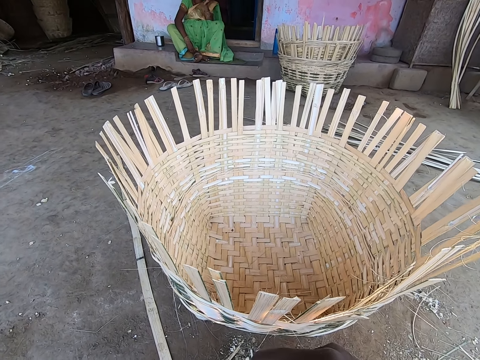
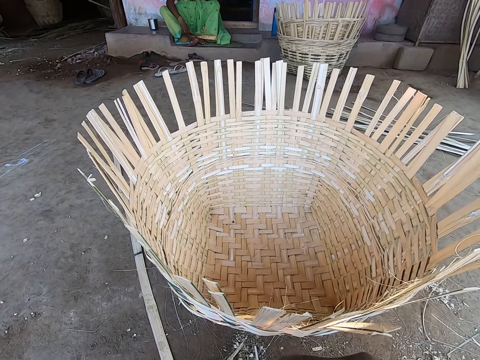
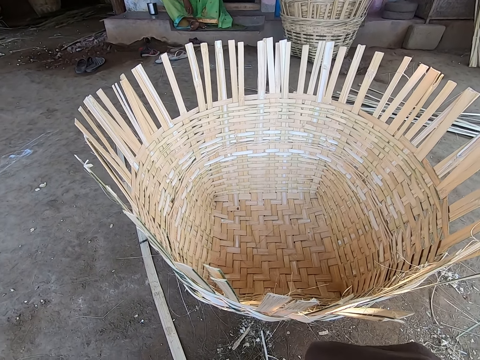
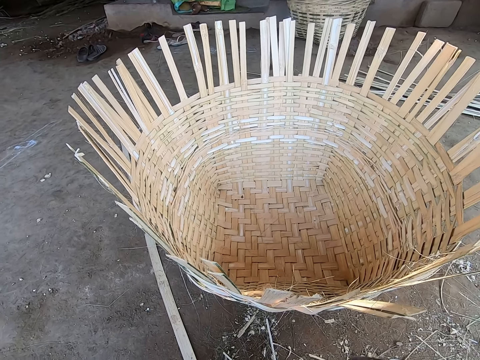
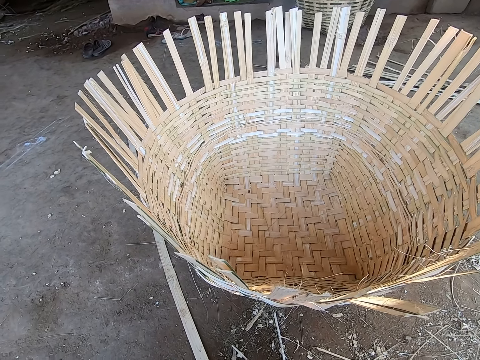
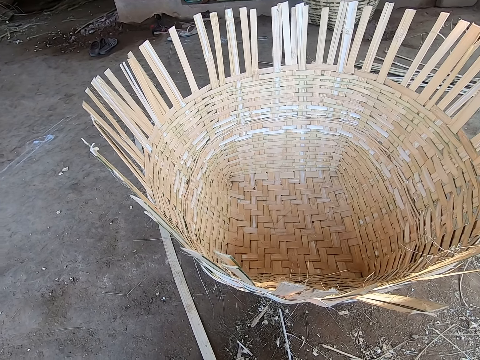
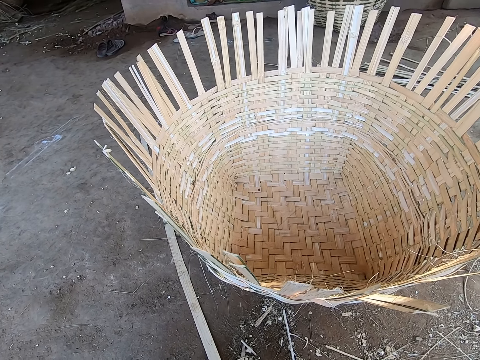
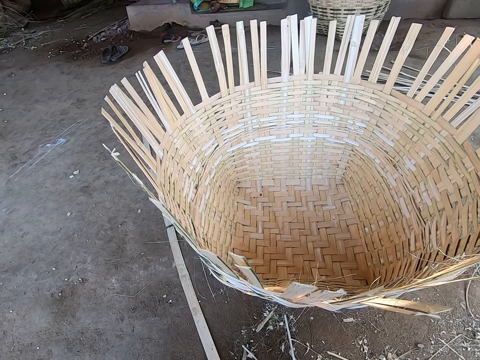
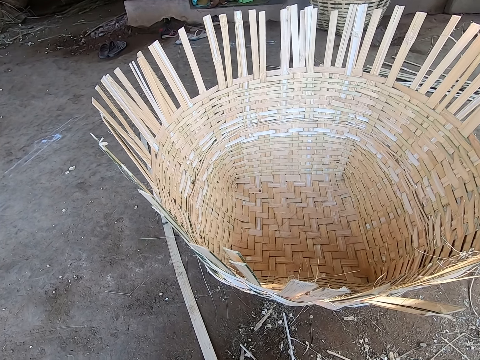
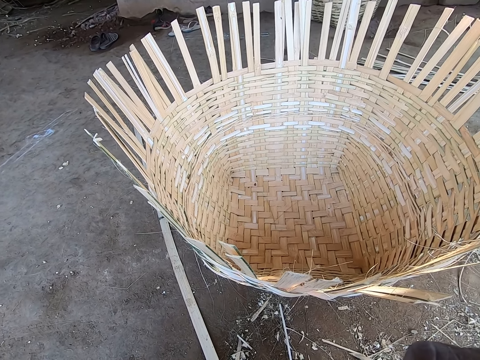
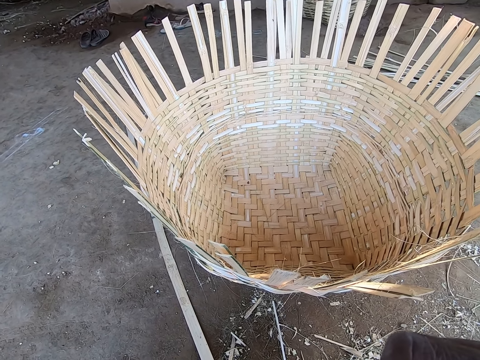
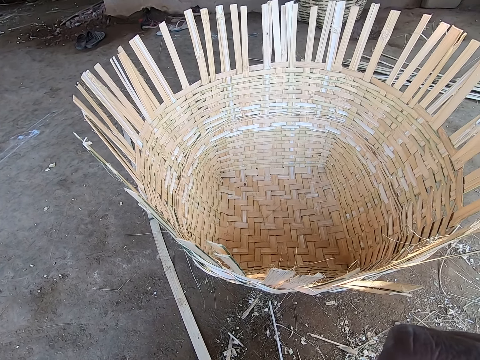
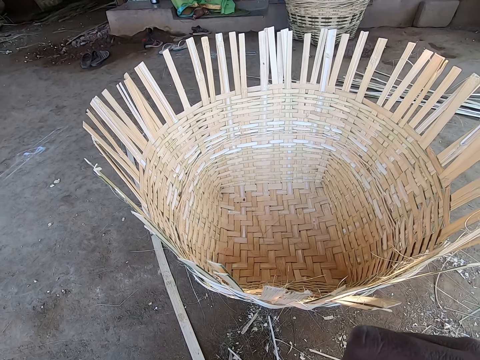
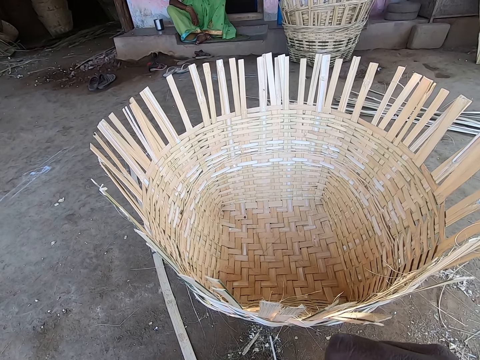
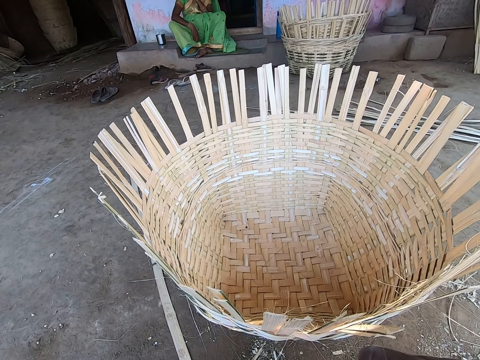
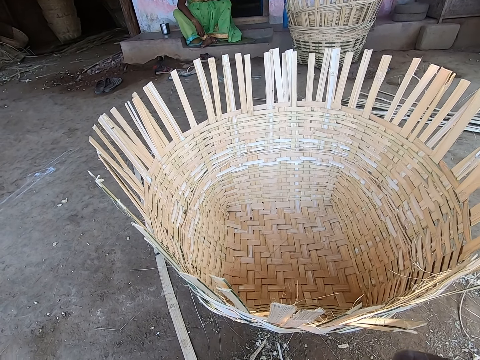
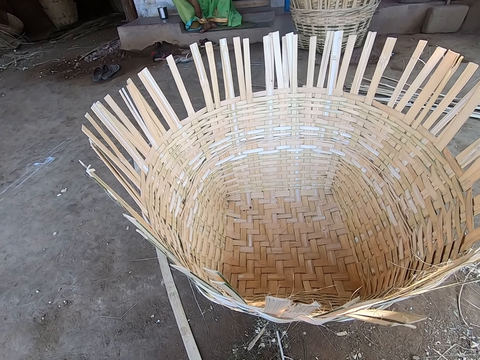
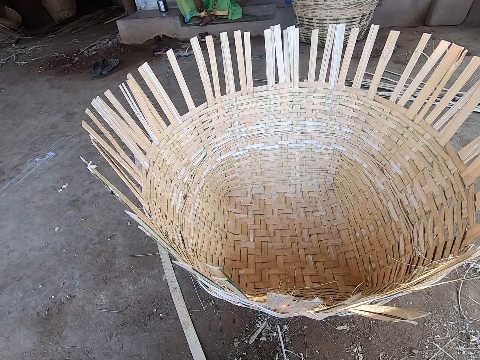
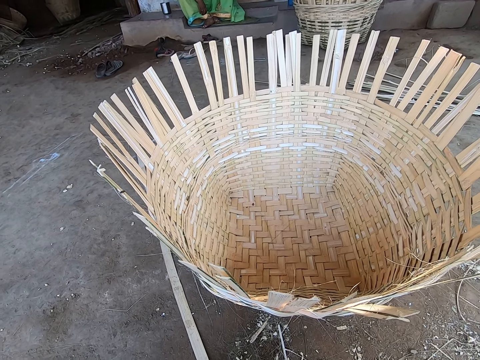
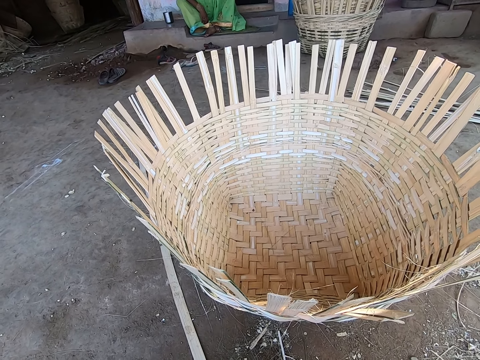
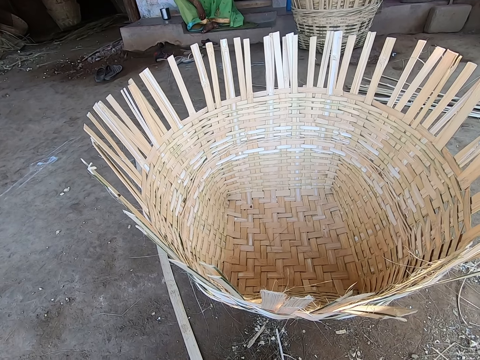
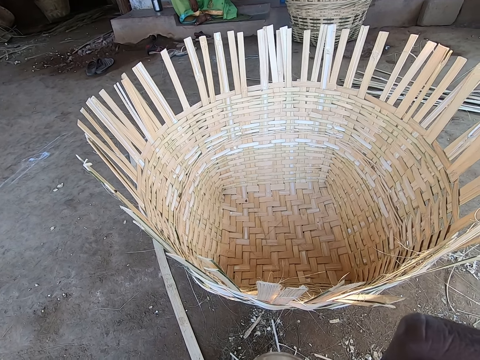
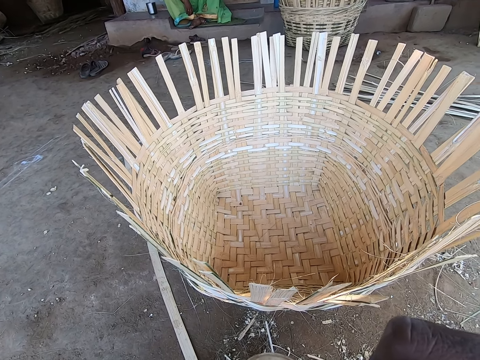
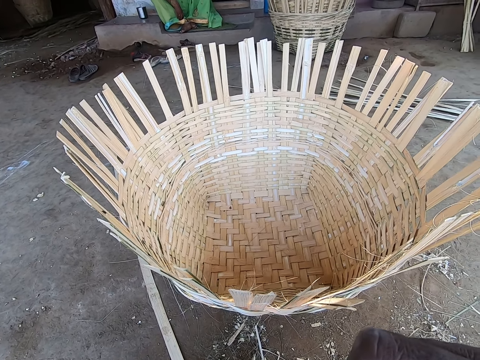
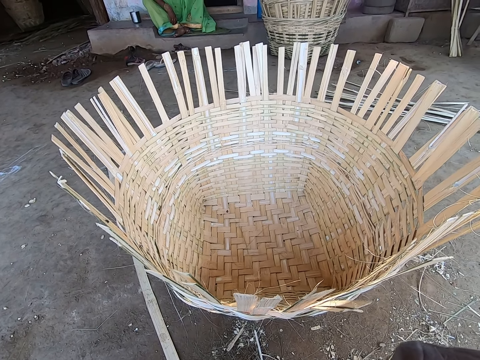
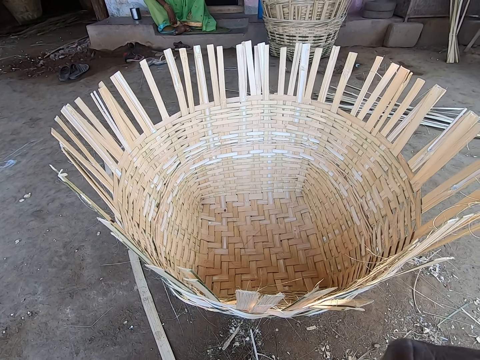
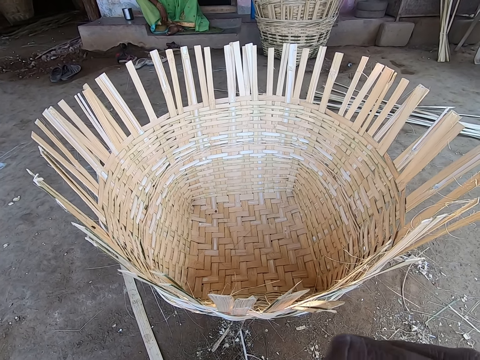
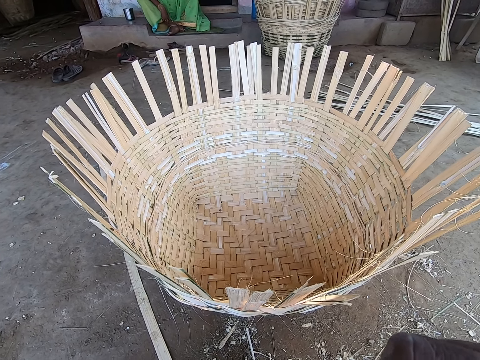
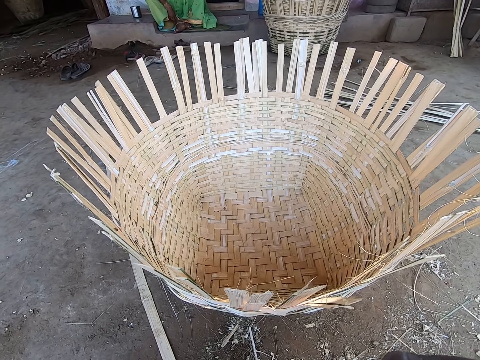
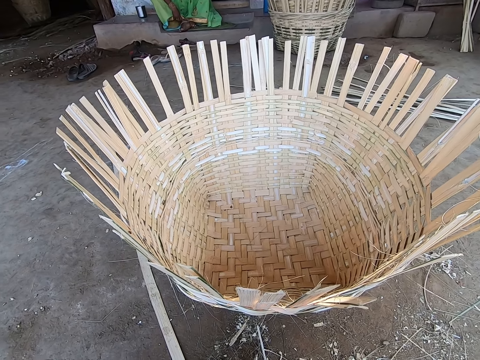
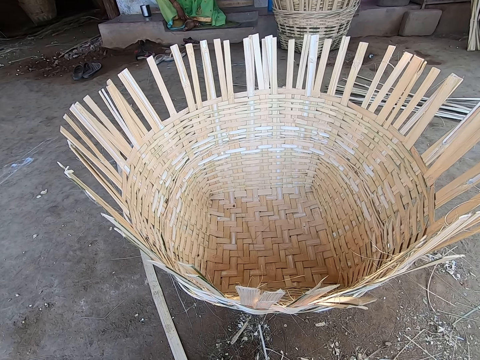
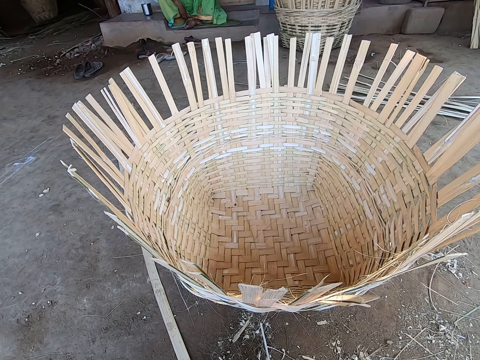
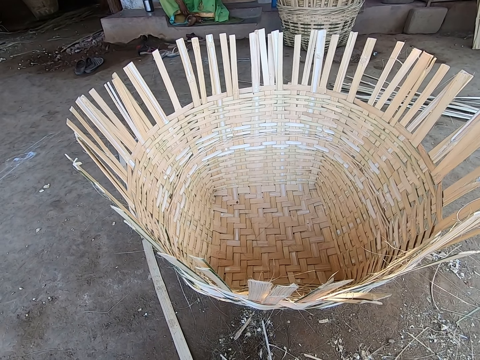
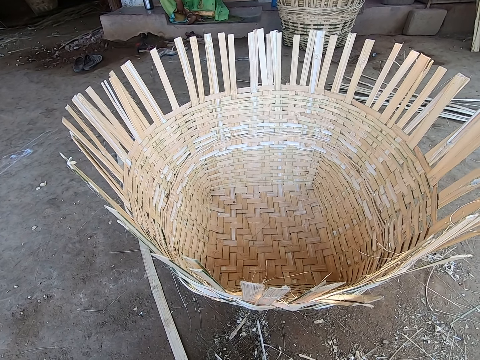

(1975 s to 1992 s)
The camera wearer looks at the basket. The woman scratches her right leg with her right hand.

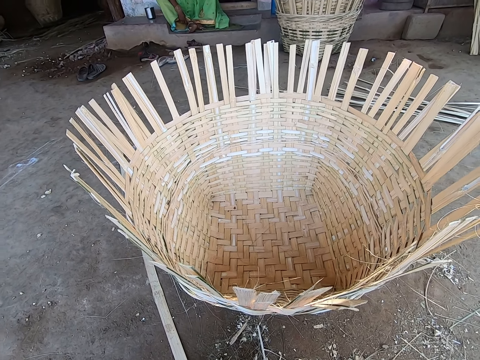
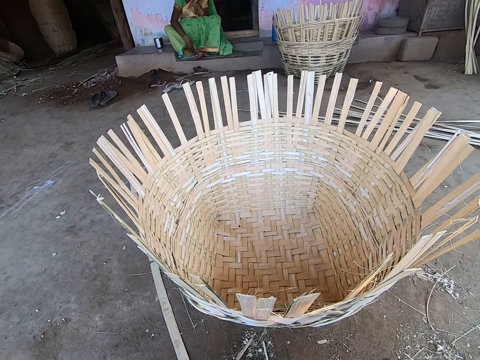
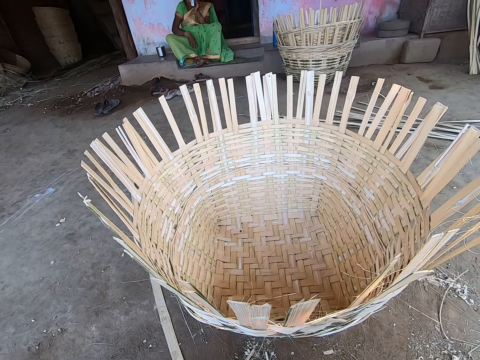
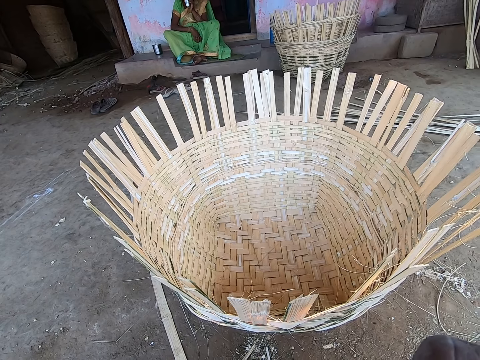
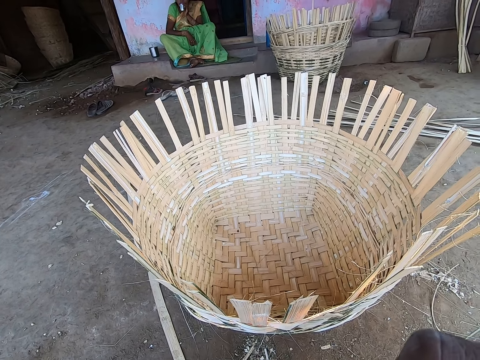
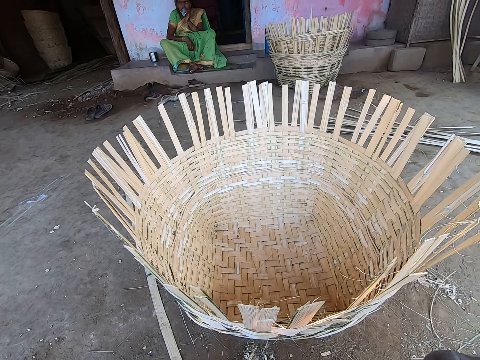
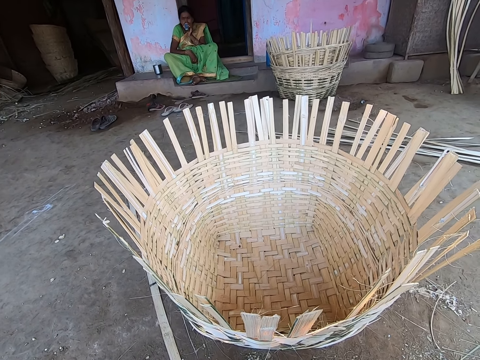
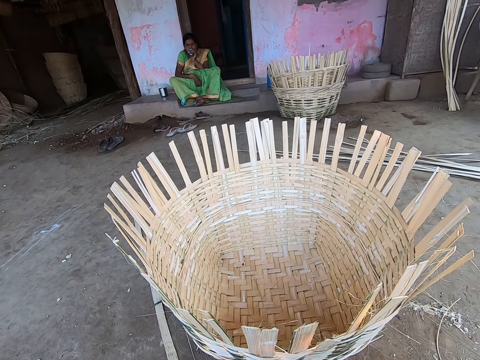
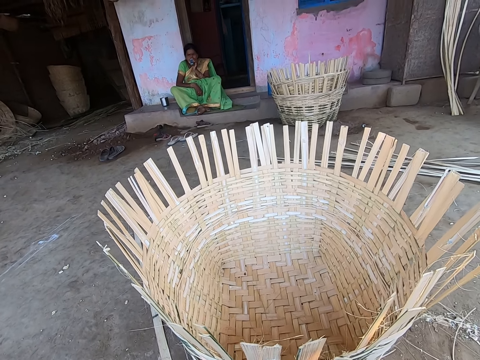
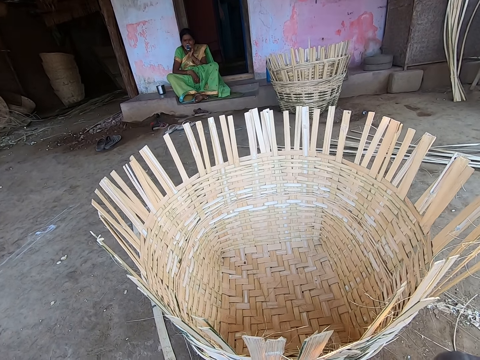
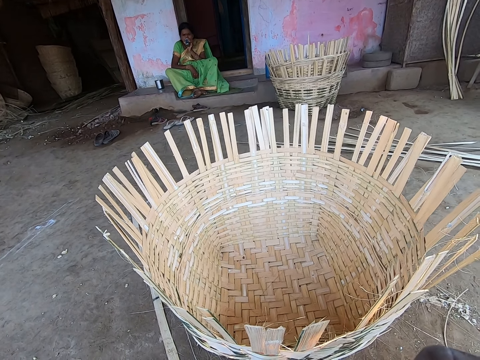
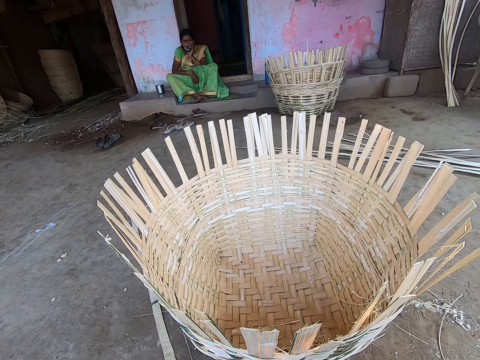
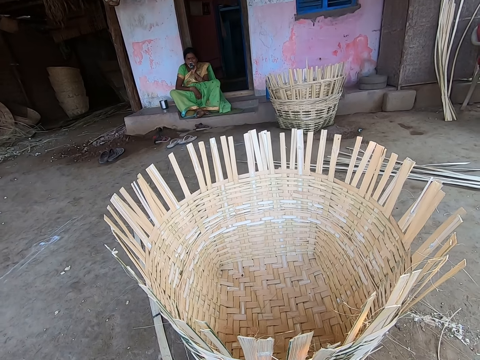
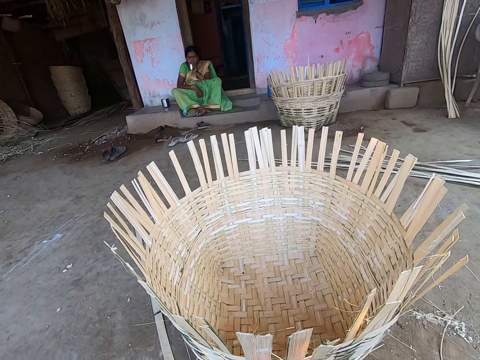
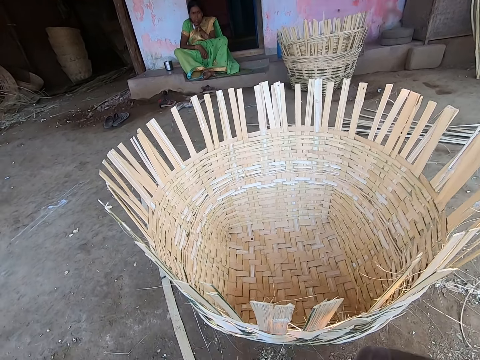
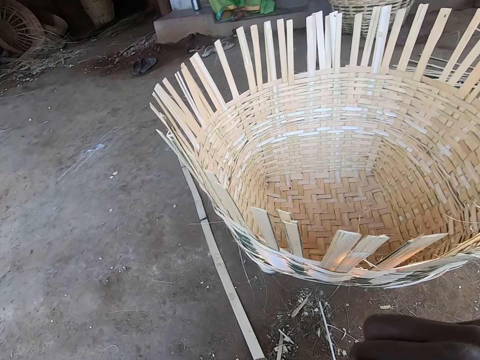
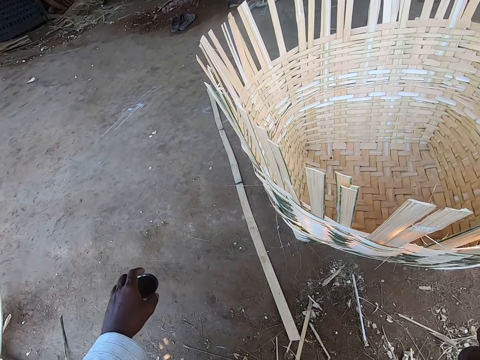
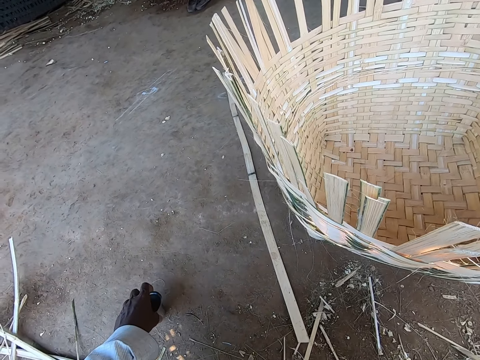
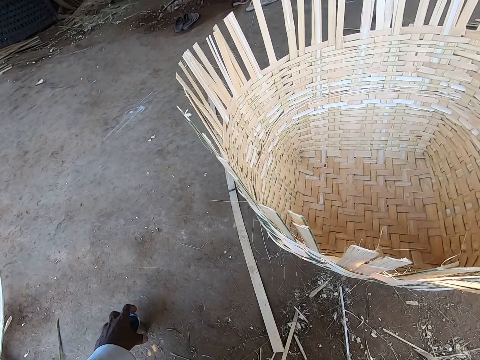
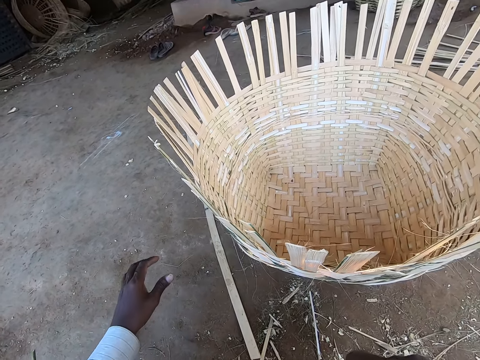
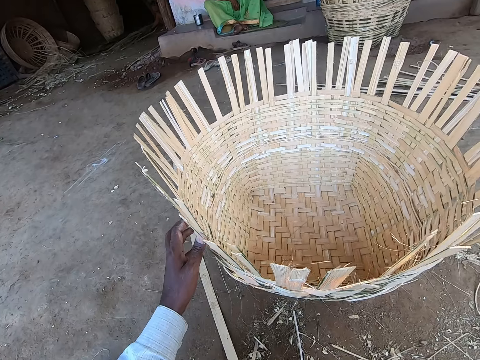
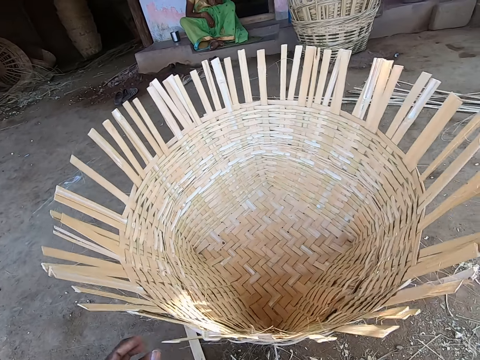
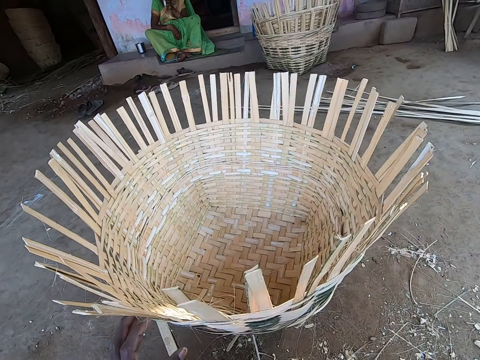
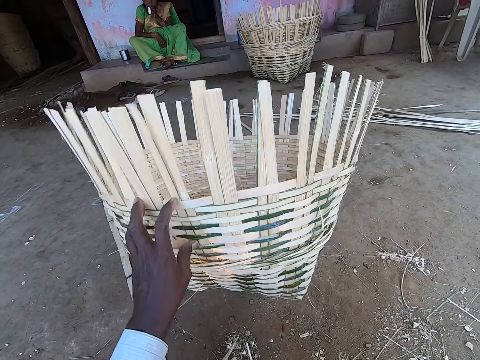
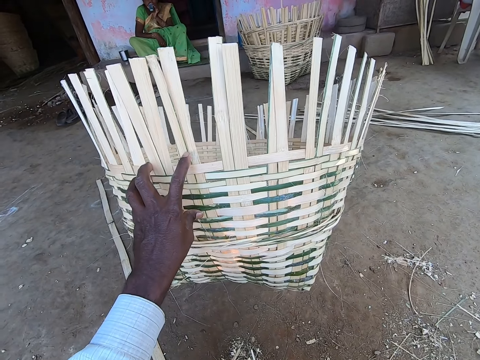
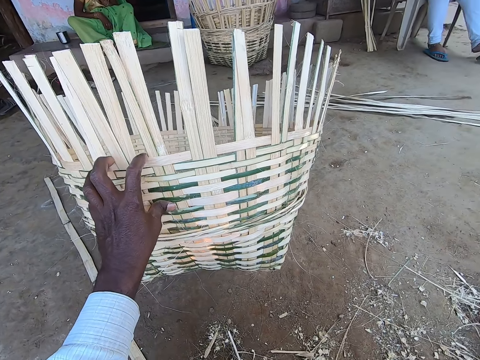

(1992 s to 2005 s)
The camera wearer puts the cup on the ground with his left hand. He rotates a basket on the ground with his left hand. He tilts the basket on the ground with his left hand.
